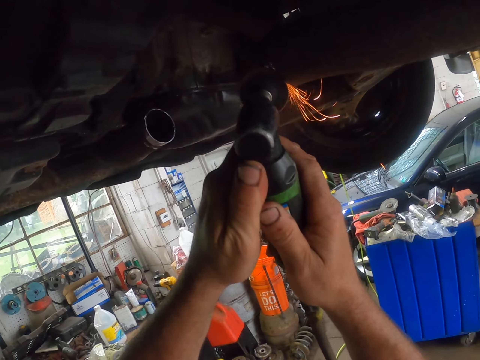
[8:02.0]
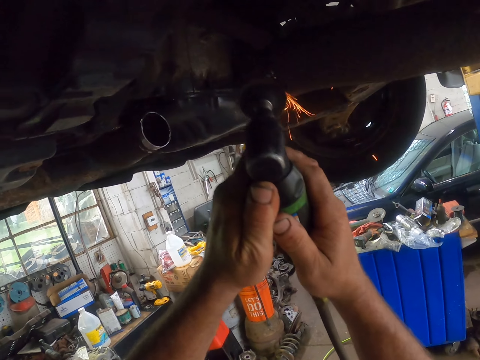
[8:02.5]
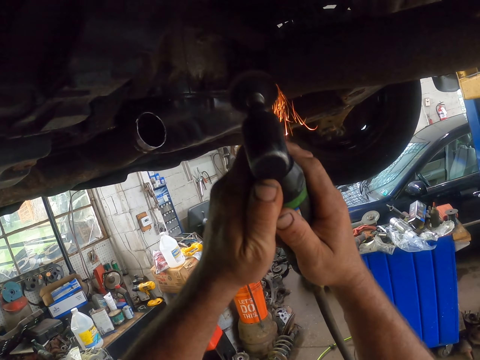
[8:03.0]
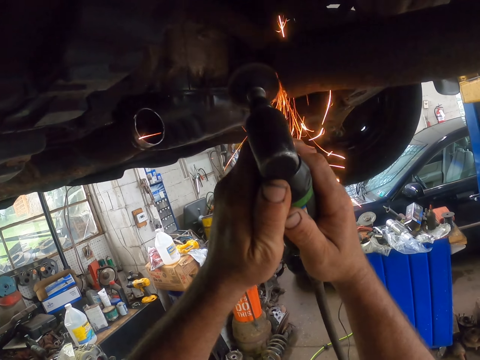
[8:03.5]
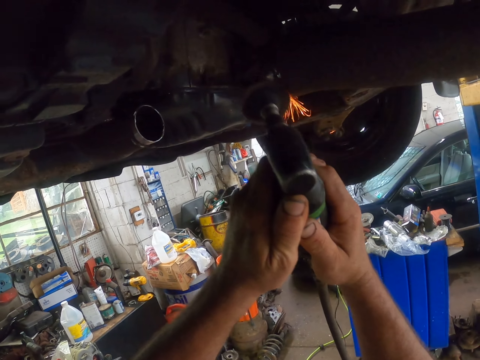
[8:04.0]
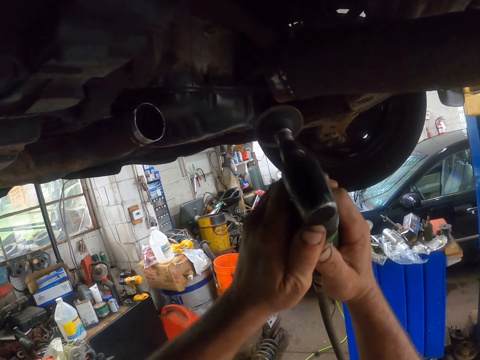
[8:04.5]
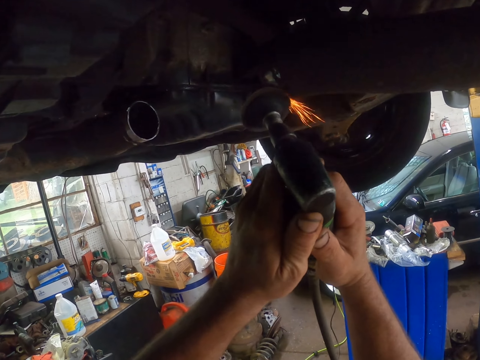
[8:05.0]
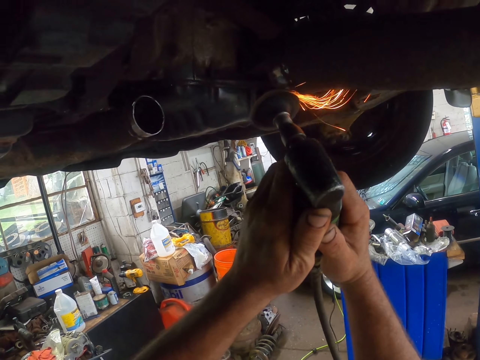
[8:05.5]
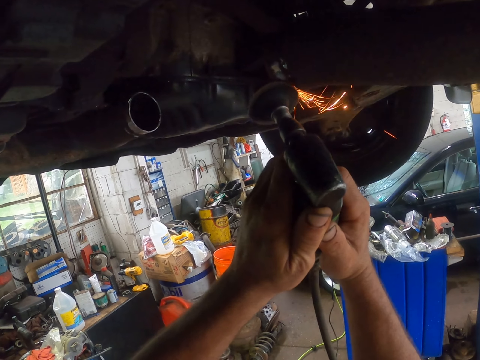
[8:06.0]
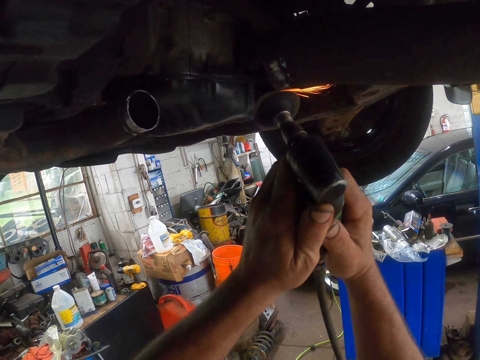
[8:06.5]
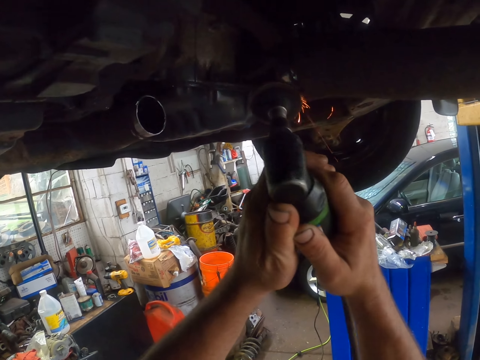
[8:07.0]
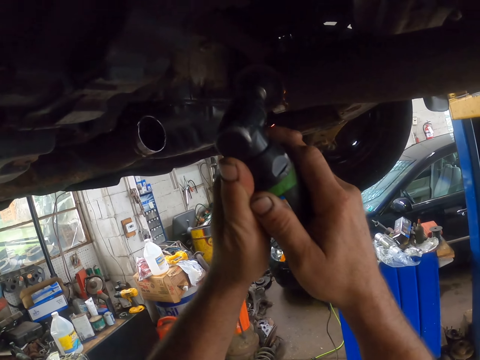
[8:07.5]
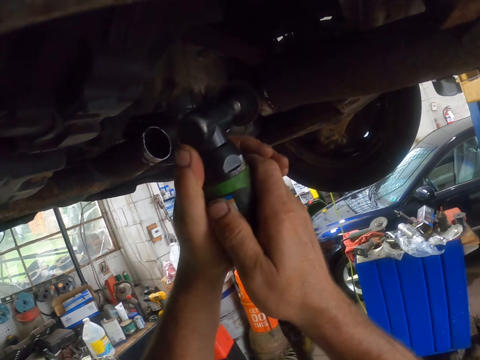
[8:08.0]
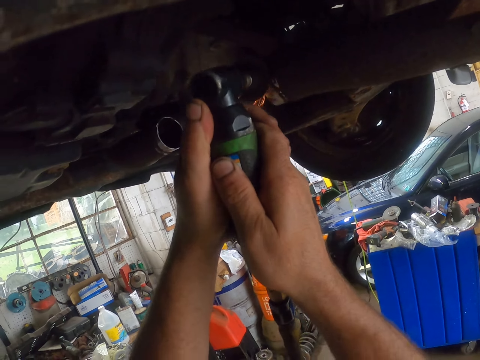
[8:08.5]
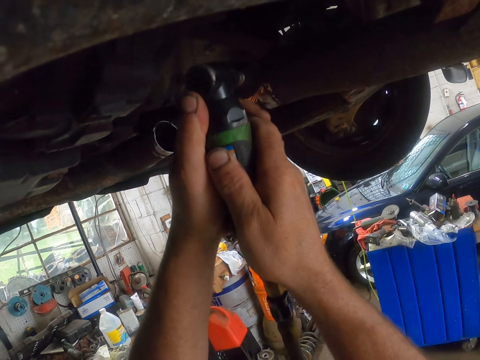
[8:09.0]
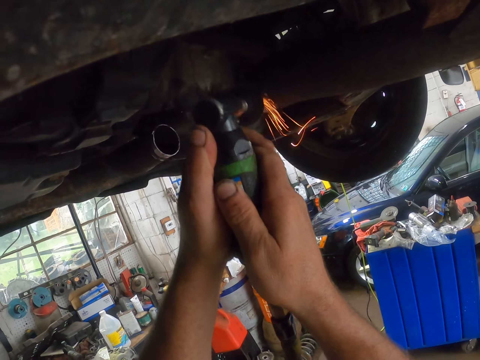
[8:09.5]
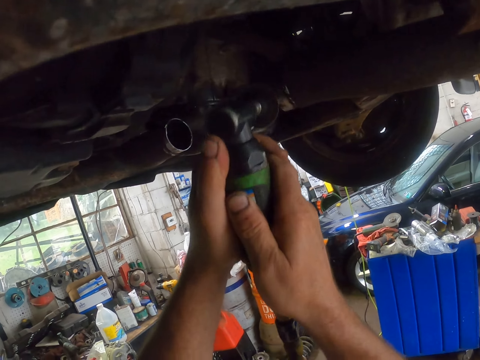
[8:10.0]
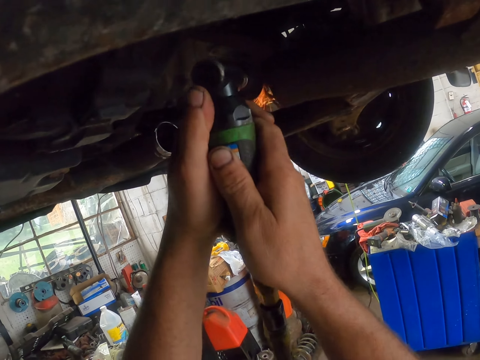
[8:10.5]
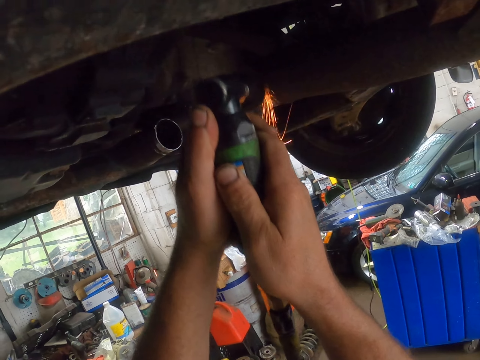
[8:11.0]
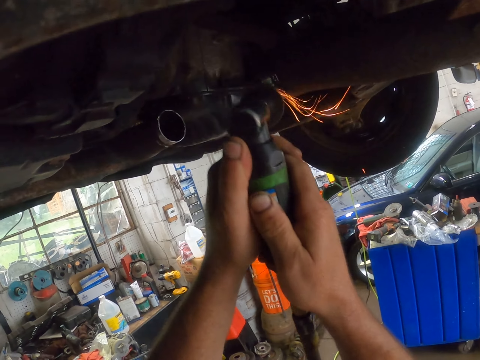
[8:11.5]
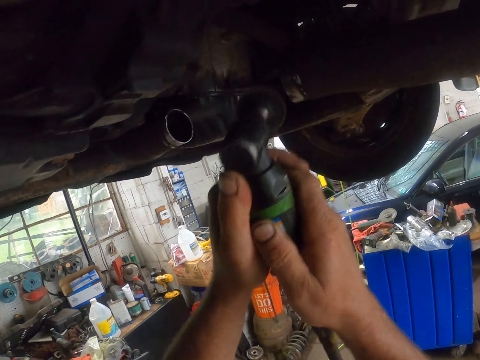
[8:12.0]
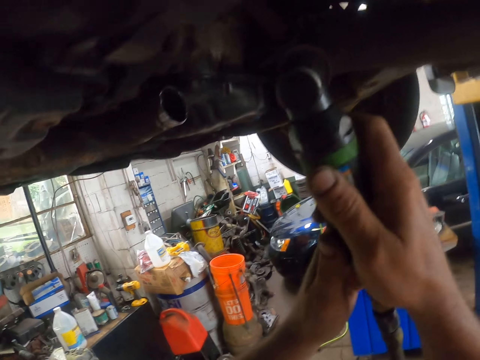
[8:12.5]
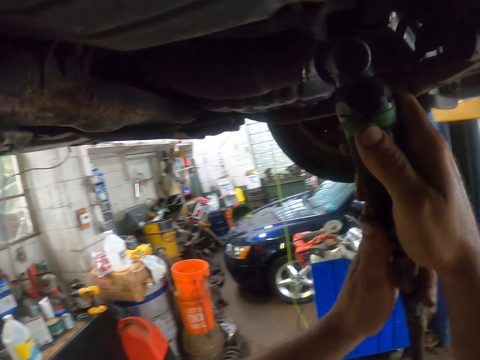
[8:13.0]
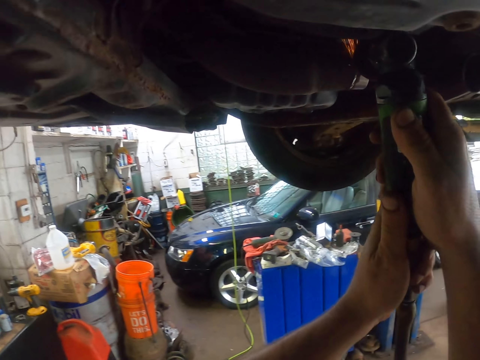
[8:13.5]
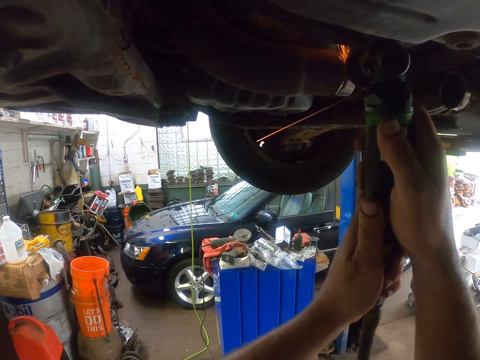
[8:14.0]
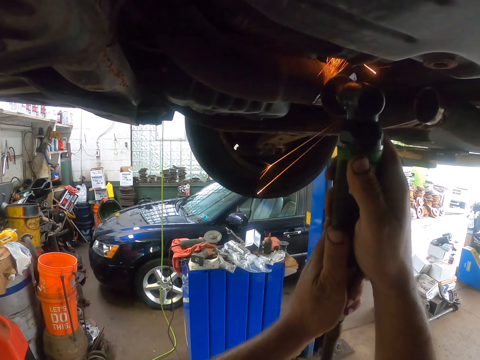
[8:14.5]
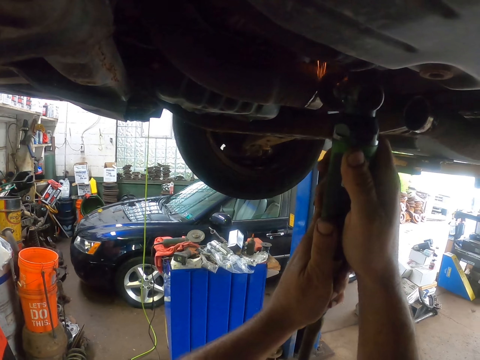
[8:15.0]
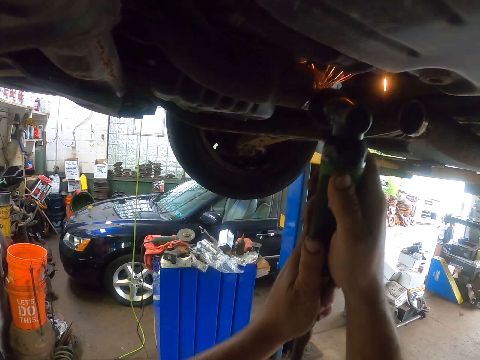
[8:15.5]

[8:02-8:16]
The camera wearer scrapes something on something repeatedly. They hold the cable with the left hand.

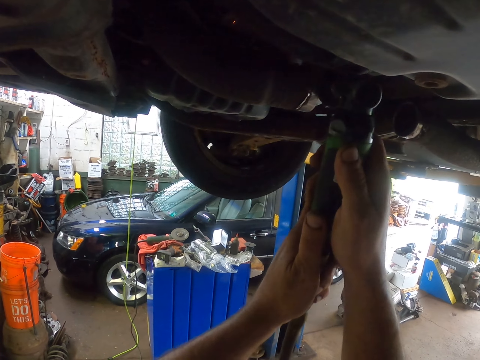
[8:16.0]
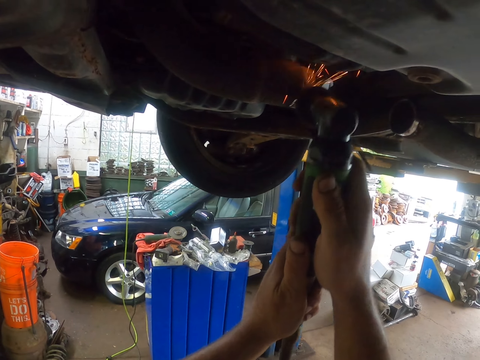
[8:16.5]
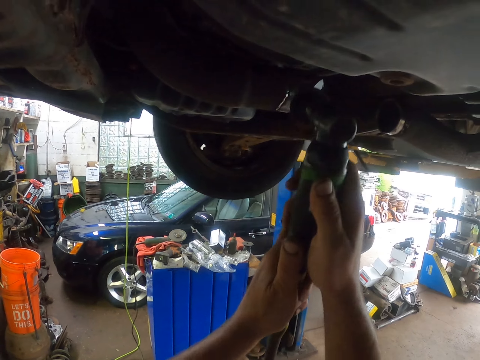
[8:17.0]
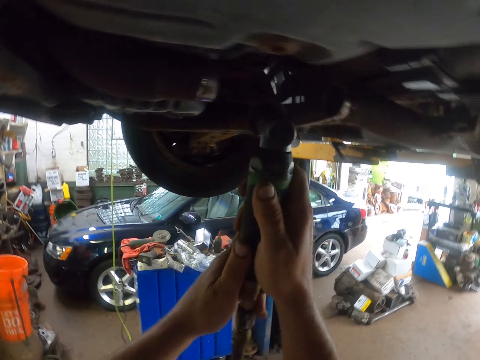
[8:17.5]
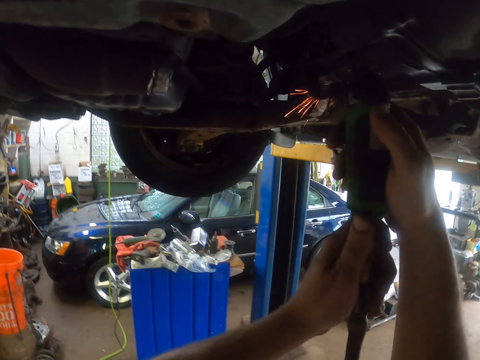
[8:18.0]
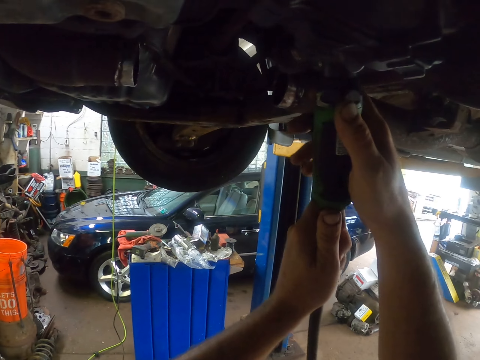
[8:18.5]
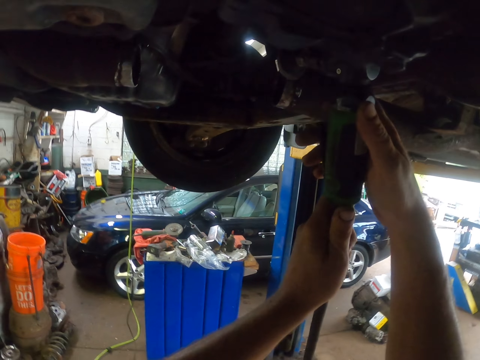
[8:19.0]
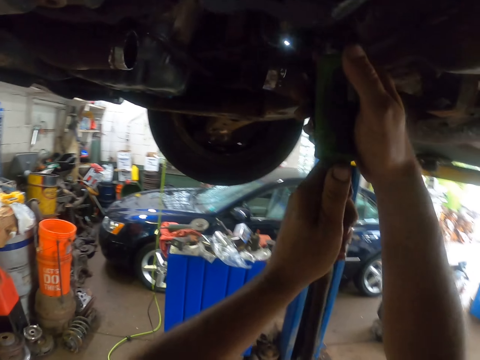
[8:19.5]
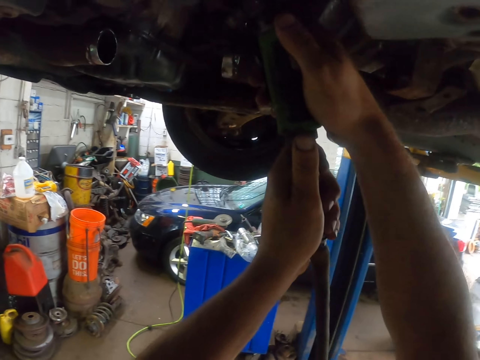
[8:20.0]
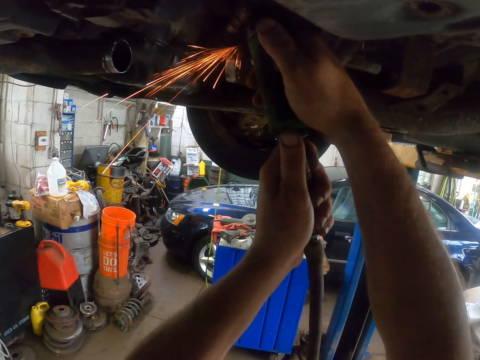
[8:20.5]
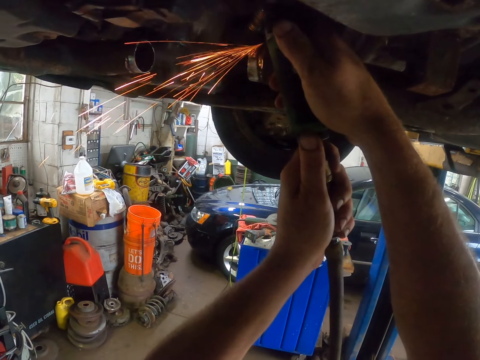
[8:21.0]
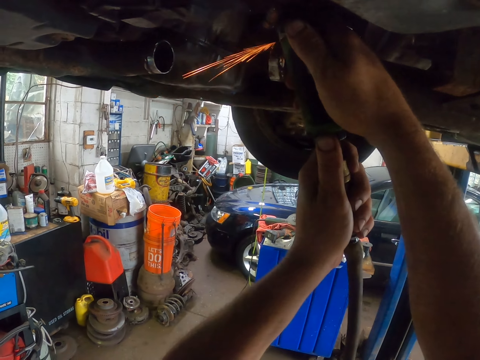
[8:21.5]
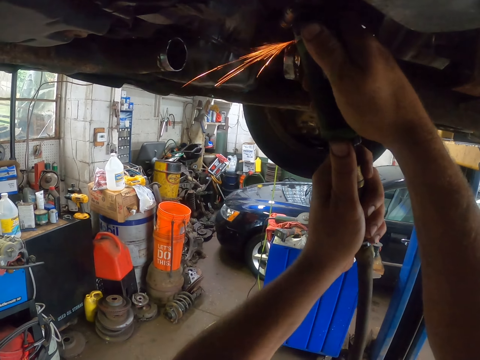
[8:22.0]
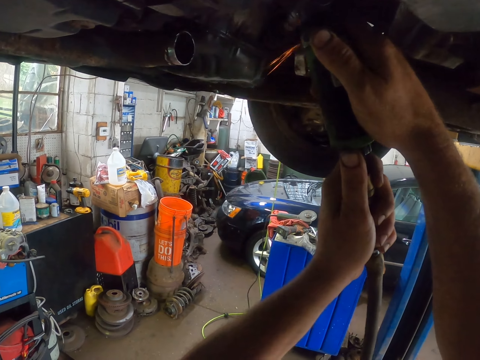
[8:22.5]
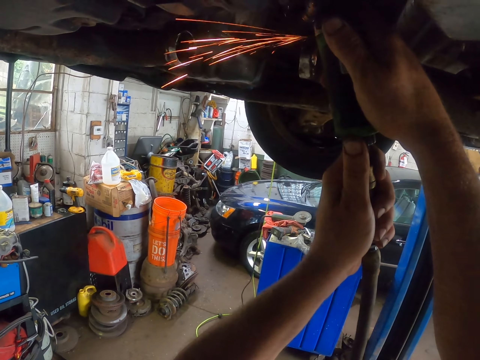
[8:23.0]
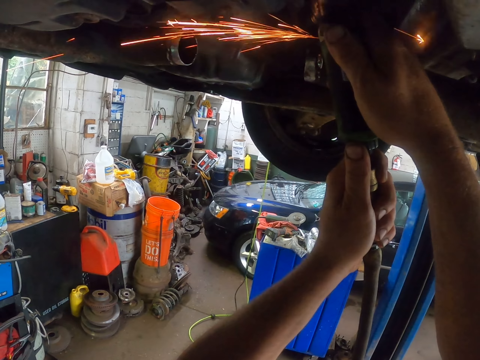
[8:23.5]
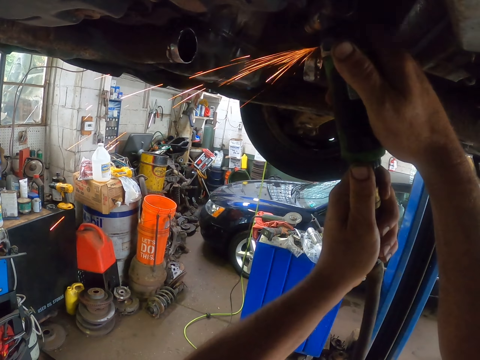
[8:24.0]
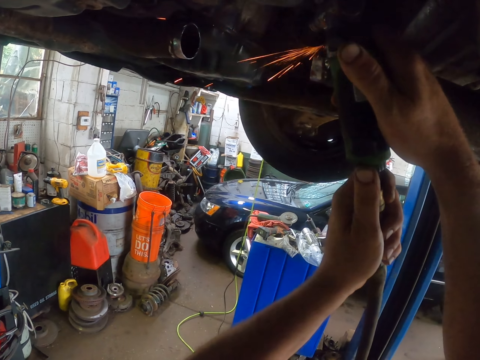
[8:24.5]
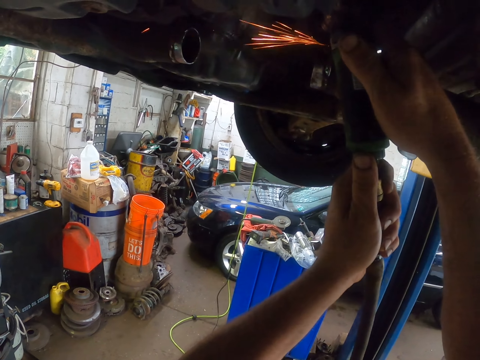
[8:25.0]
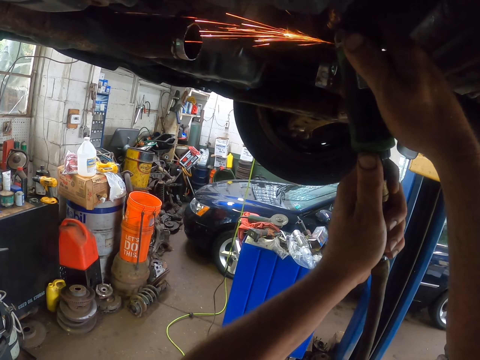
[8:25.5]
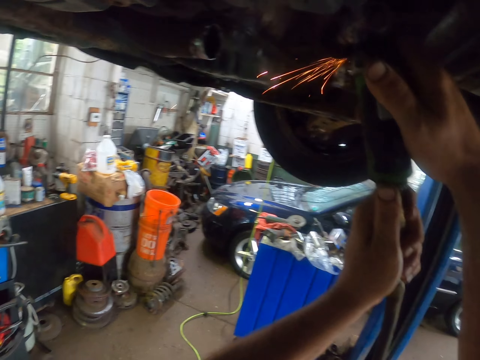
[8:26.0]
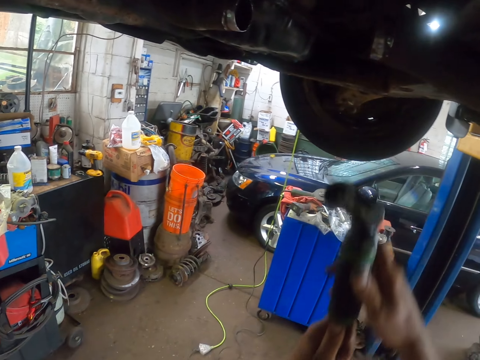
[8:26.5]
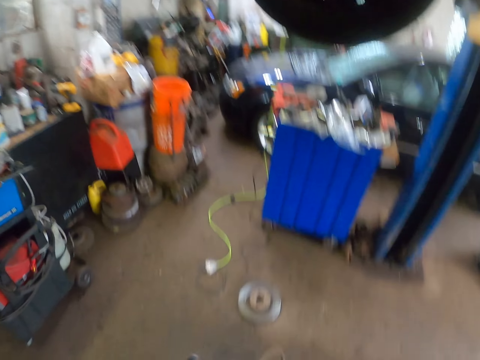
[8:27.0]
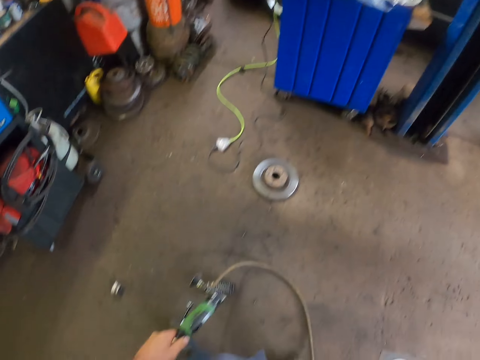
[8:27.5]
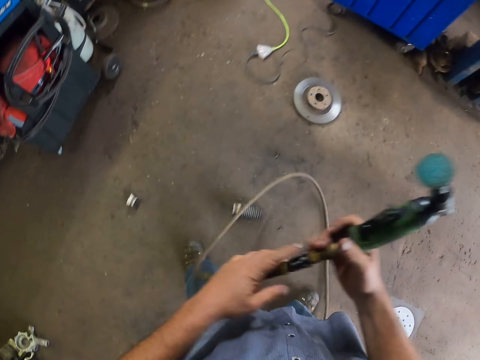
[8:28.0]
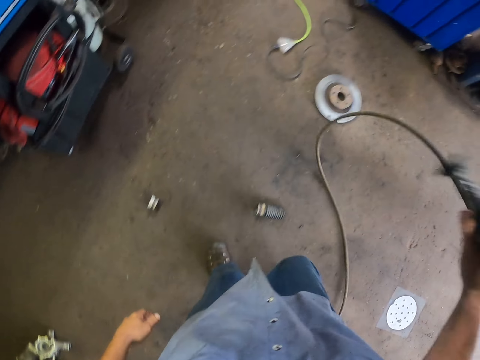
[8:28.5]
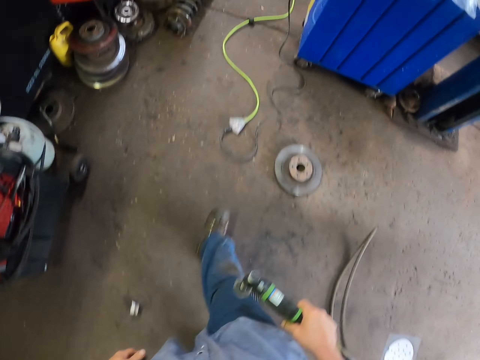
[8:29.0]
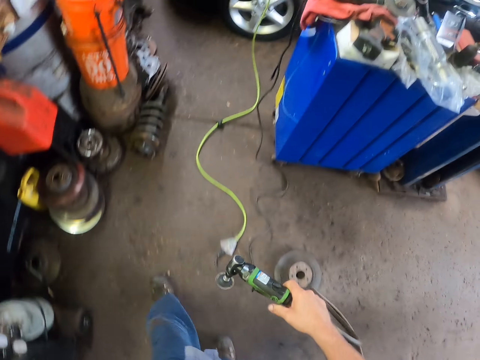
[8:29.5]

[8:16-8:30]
The camera wearer scrapes something on something. They move something around with both hands. They scrape something on something. They scrape something on something again. They move something away from something. They move around. They hold something with the right hand.
